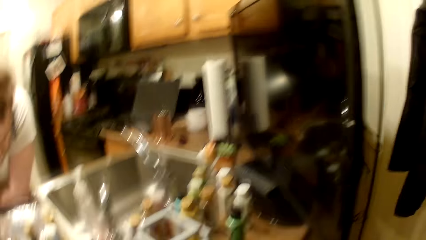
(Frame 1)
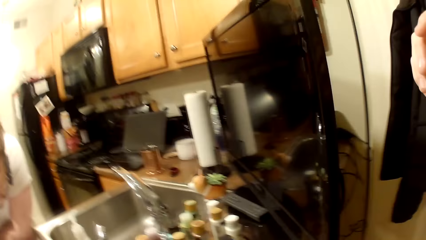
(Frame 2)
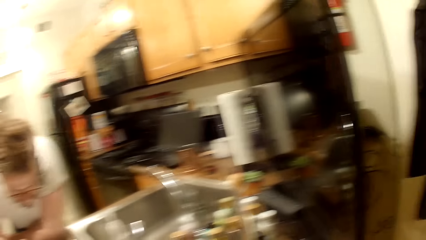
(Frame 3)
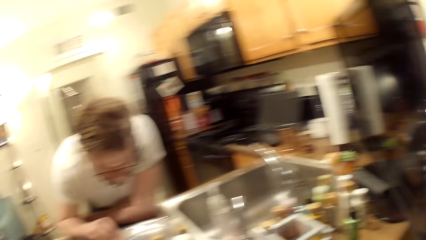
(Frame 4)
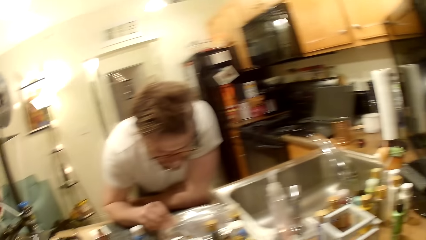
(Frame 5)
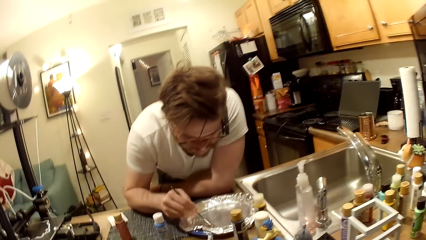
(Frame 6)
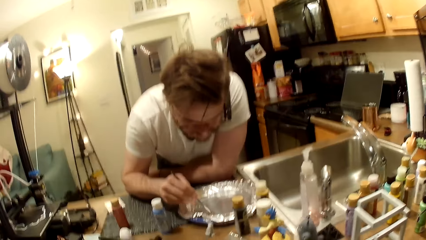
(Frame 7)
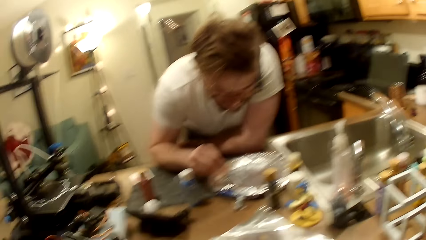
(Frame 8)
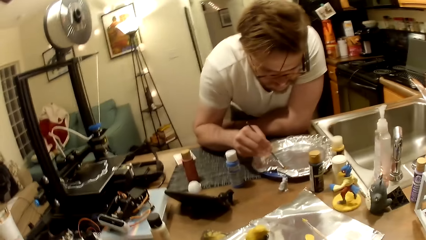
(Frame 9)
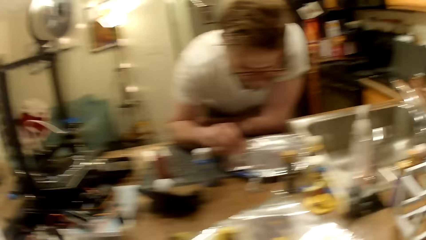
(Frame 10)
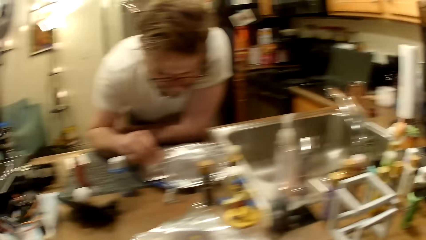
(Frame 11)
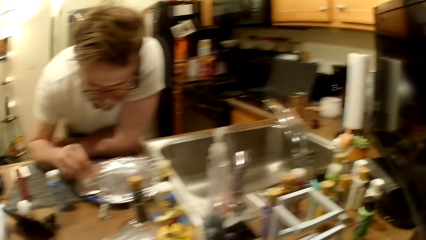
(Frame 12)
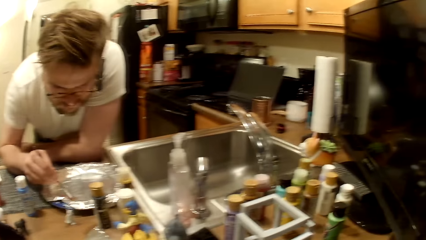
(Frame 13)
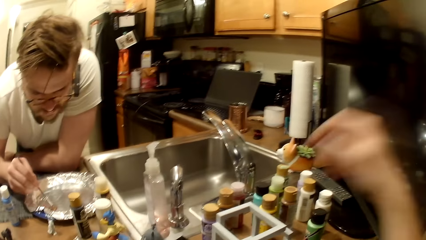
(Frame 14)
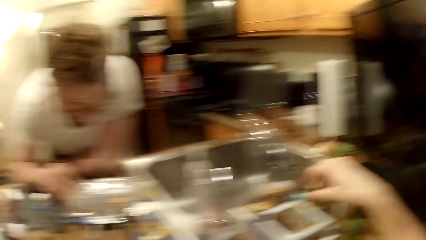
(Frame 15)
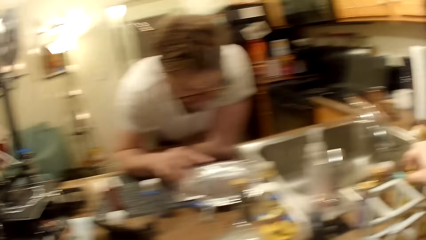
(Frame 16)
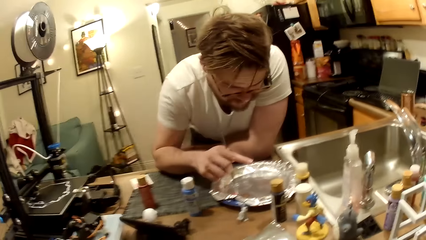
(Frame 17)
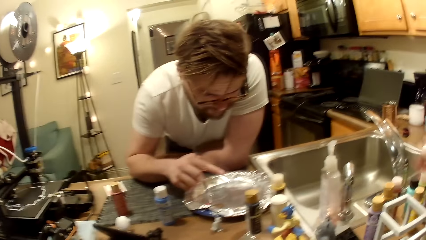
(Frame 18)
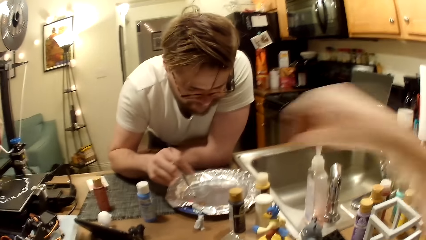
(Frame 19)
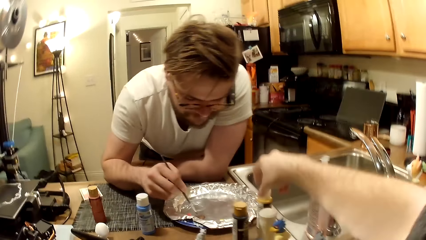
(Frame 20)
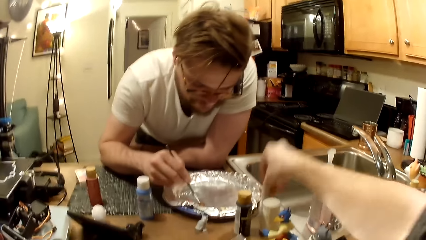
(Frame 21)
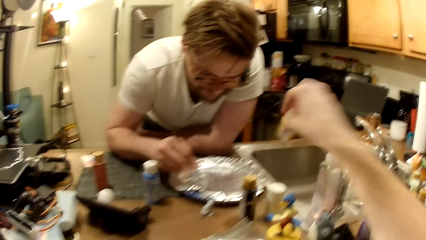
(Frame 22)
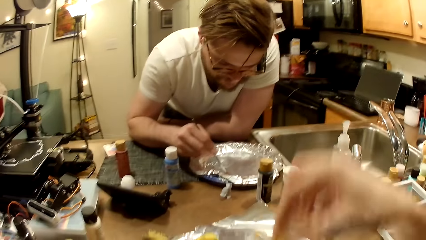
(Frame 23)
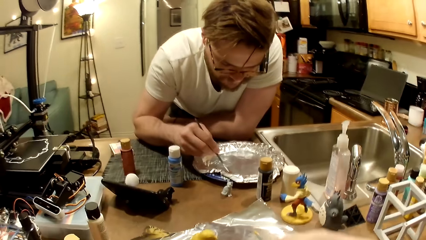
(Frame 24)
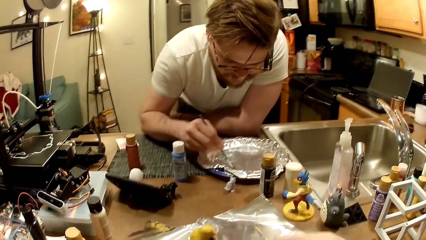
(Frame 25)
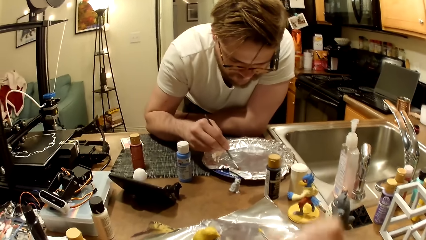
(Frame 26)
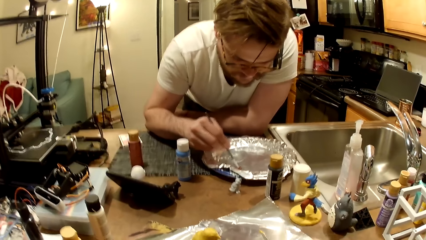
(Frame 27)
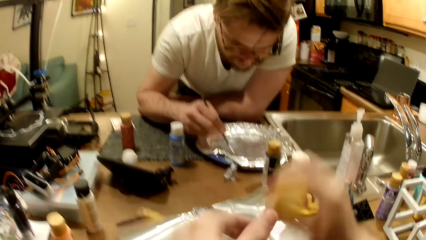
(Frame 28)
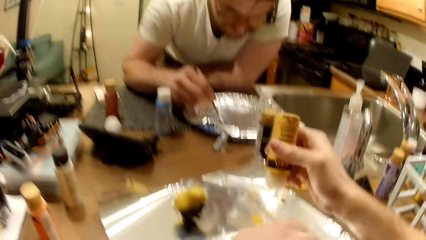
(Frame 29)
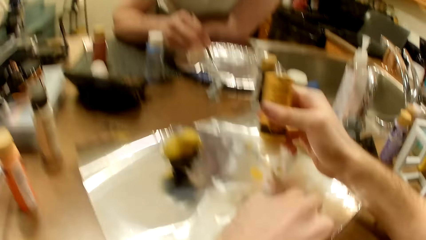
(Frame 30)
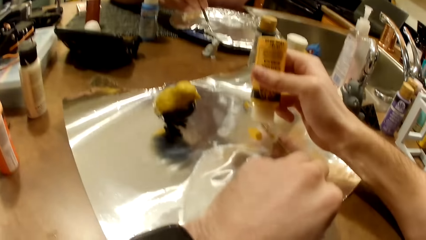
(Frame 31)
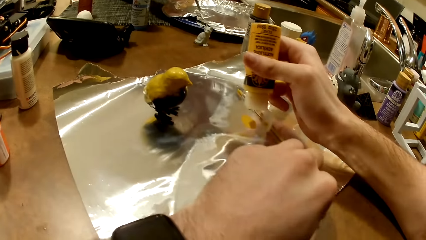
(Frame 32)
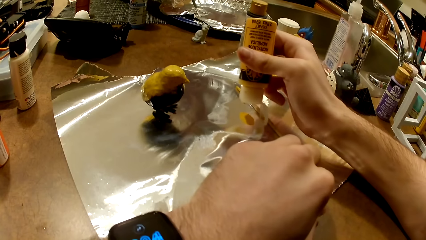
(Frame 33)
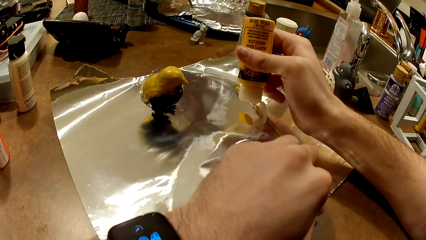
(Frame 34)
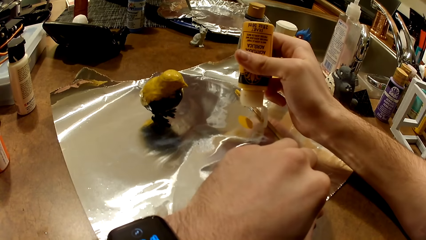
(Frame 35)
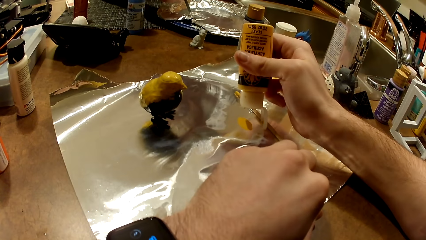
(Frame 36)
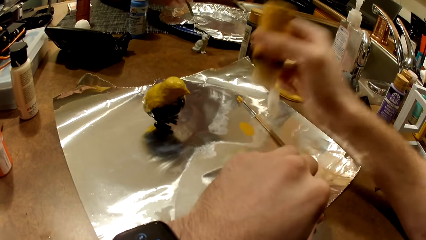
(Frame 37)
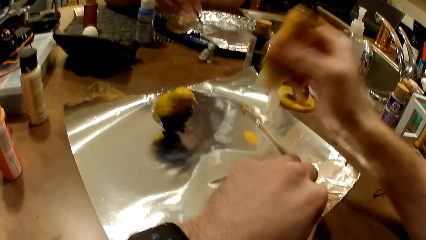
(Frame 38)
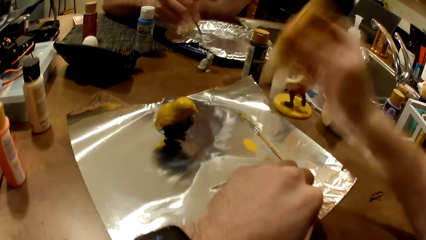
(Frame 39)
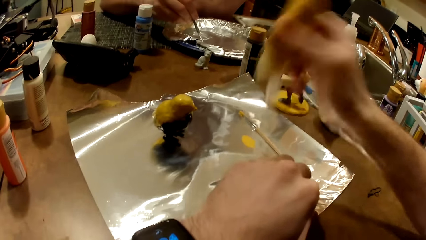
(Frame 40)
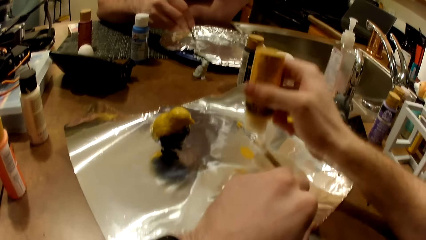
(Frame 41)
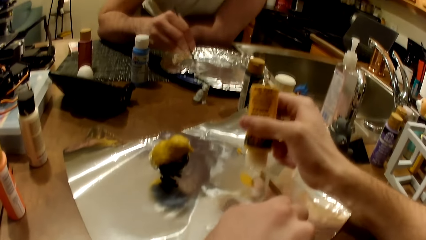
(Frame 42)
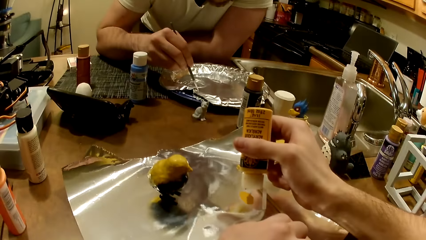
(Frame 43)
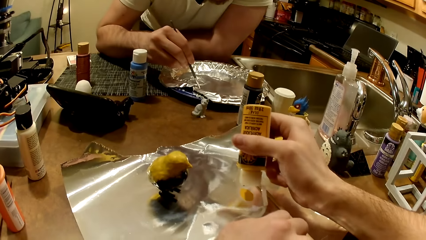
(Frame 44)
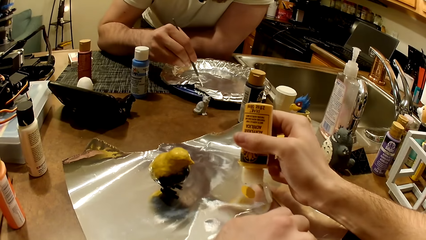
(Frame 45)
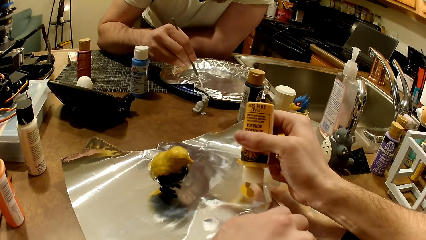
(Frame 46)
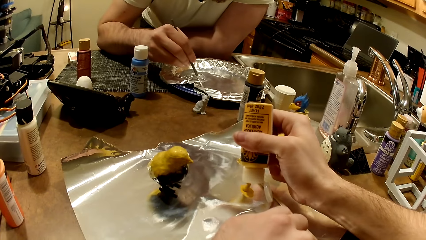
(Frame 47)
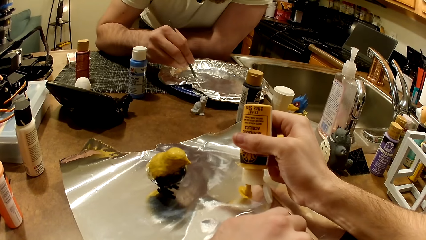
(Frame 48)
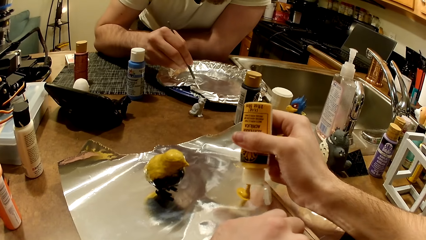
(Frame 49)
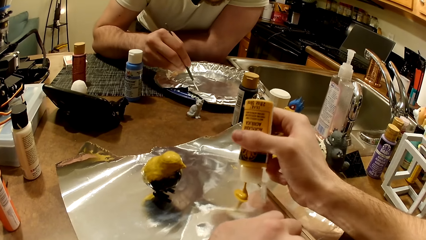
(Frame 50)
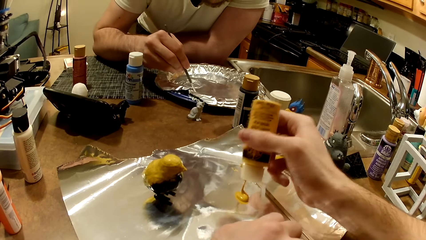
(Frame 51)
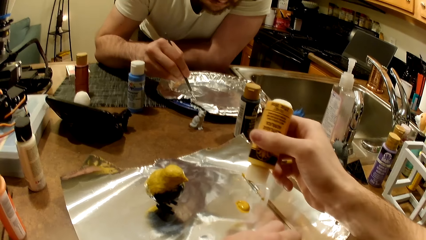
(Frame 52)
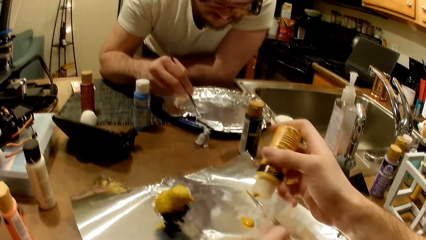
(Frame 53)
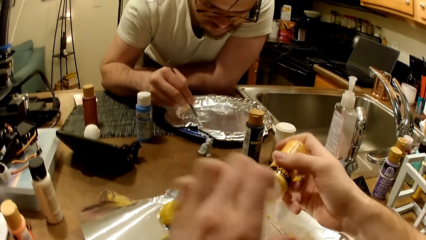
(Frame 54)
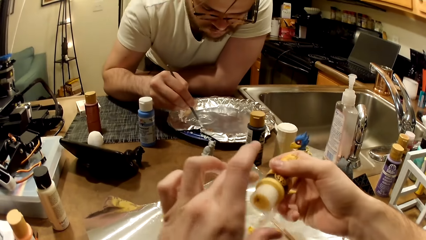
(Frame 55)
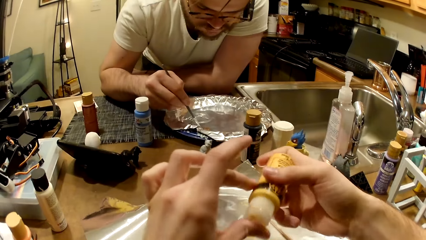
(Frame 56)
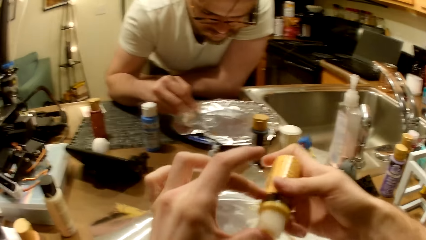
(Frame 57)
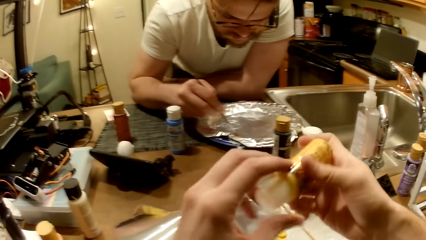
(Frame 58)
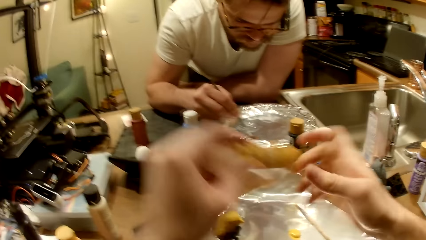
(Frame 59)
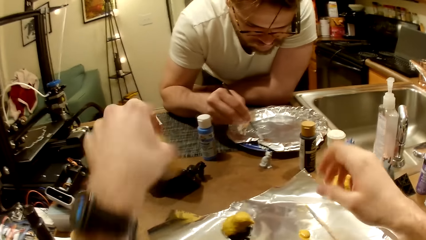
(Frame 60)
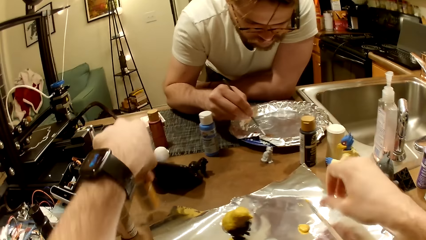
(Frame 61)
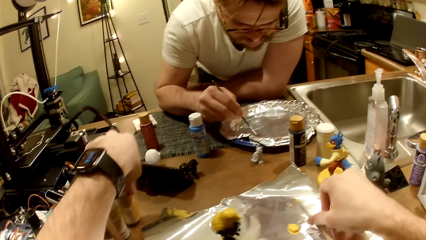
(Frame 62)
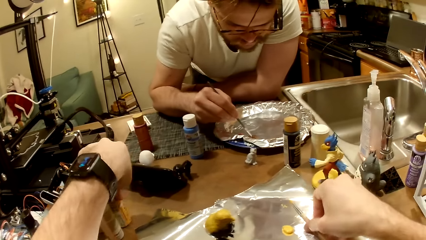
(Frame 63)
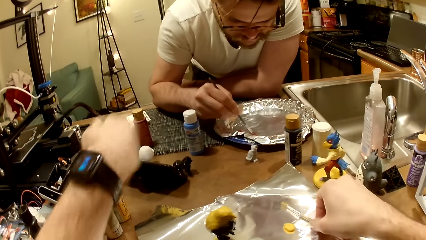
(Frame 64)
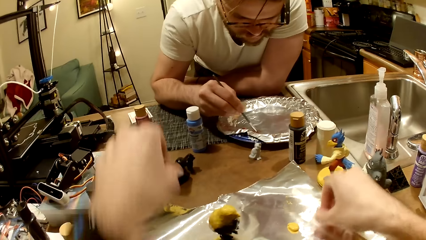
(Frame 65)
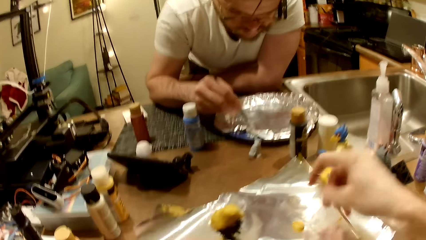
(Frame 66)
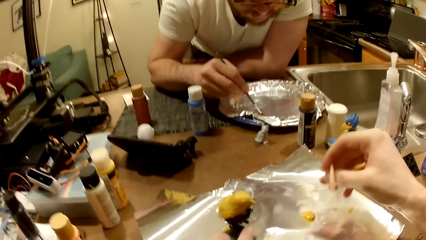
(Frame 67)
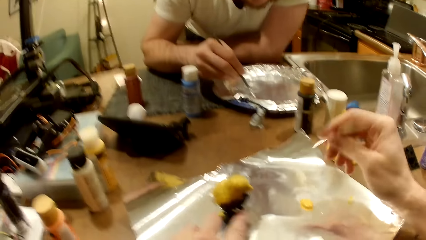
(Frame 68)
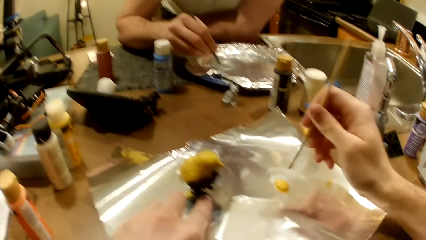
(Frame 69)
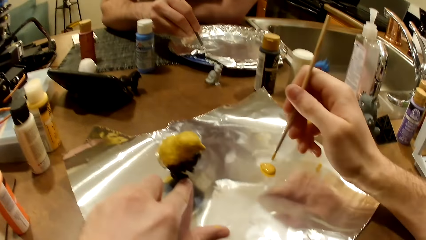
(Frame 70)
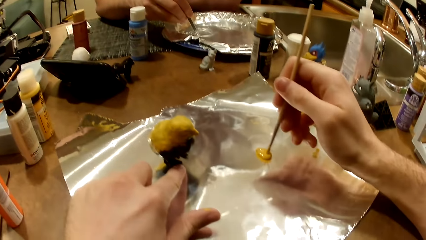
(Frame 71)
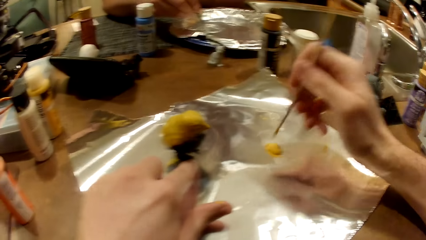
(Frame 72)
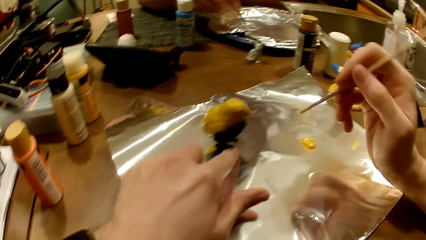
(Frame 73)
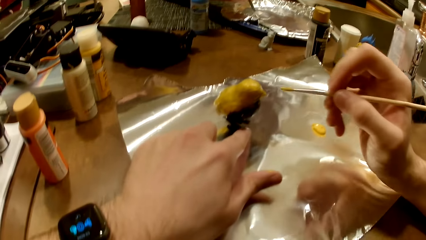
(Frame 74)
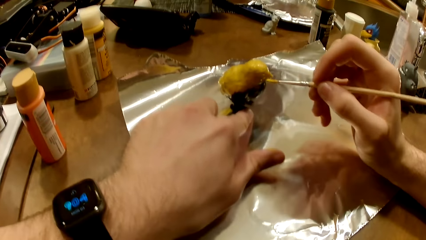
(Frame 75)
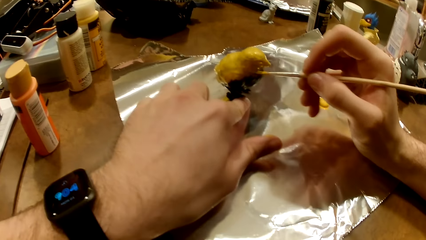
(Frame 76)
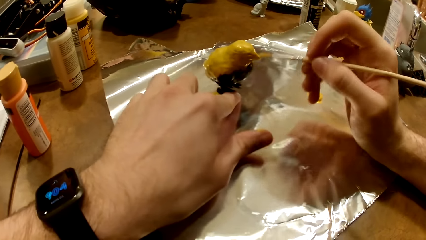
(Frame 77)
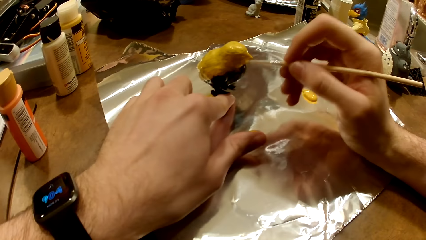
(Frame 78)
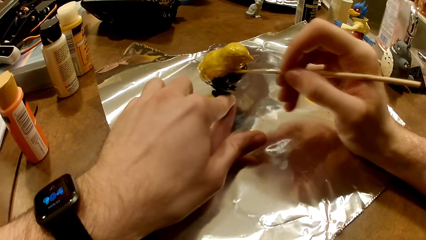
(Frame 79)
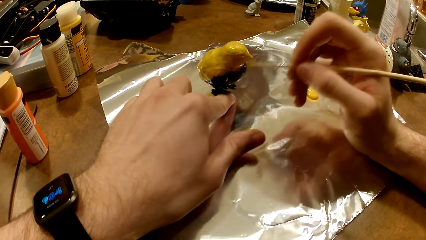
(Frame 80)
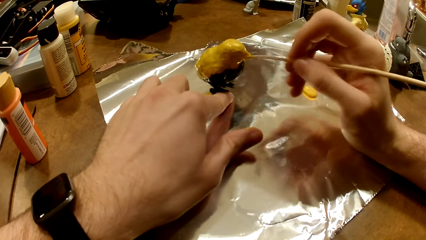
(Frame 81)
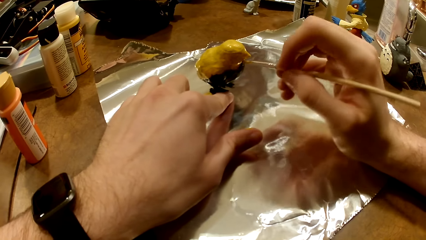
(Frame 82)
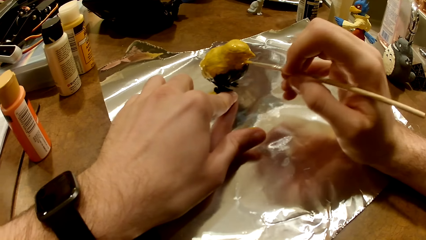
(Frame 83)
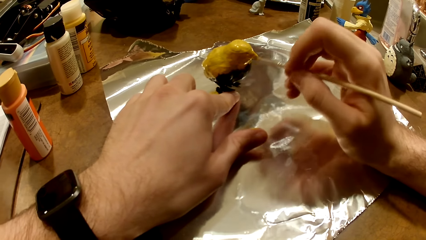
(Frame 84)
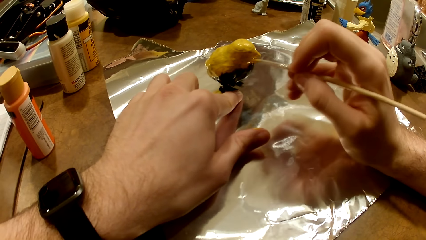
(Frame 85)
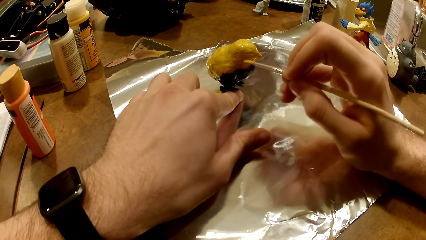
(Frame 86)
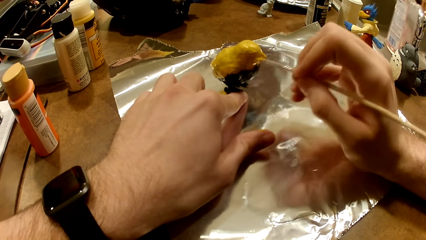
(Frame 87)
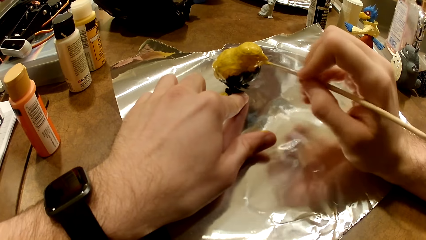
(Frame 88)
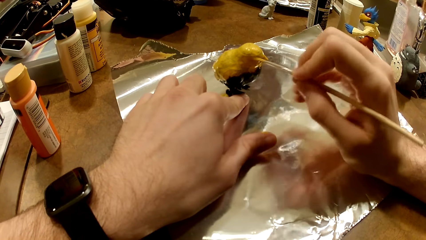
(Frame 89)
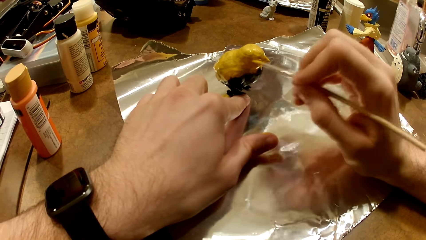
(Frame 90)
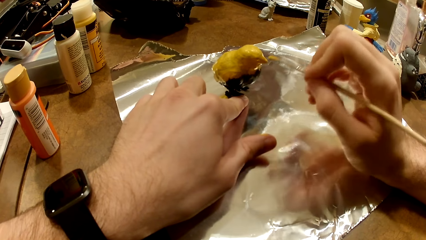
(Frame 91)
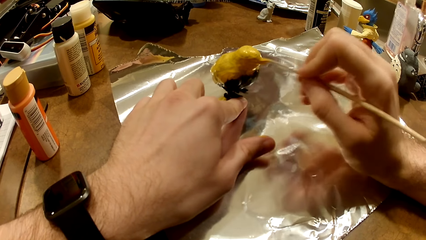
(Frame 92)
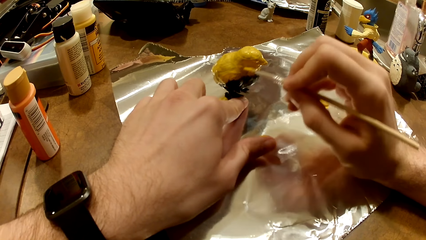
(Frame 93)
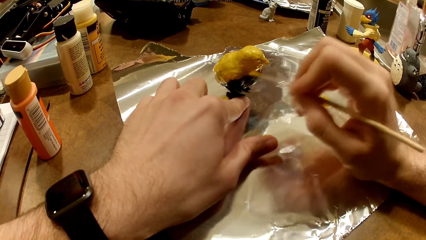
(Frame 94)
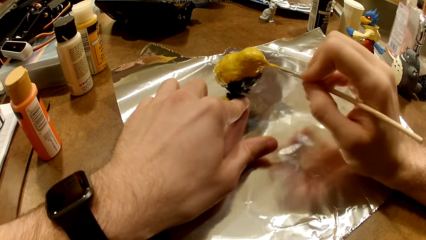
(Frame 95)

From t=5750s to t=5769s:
The camera wearer stretches his right hand towards the collection of paint bottles. He picks up a cream-colored paint bottle with his right hand. He presses the cream-colored paint bottle just over the aluminum foil with his right hand. He puts the paints in the aluminum foil. He shakes the cream-colored paint bottle with his right hand. He pours the cream-colored paint on the aluminum foil with his right hand. He closes the lid of the cream-colored paint bottle with his left hand. He passes the cream-colored paint bottle to his left hand. He drops the cream-colored paint bottle on the work table with his left hand. He picks up the paint brush with his right hand. He holds the bird figurine in place with his left hand. He dips the paint brush in the cream-colored paint with his right hand. He paints the bird figurine with the cream-colored paint and the paint brush in his right hand.
